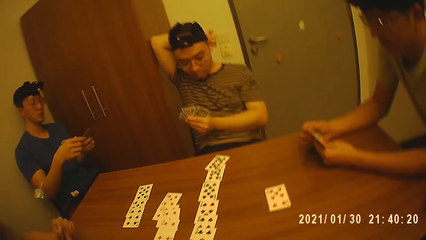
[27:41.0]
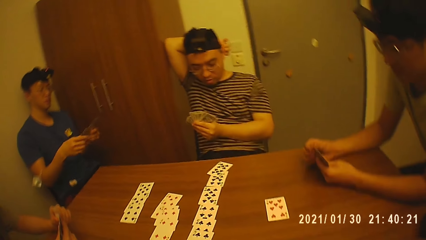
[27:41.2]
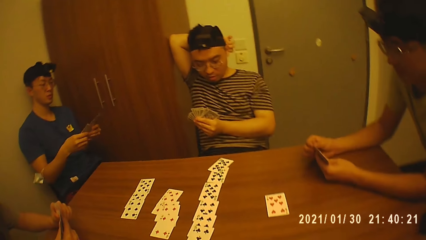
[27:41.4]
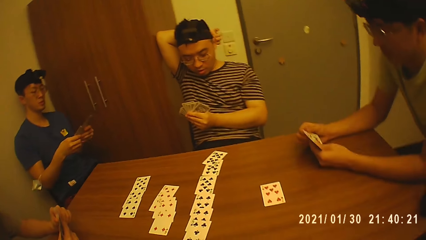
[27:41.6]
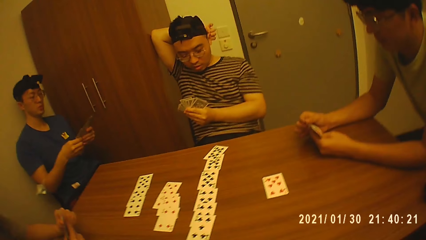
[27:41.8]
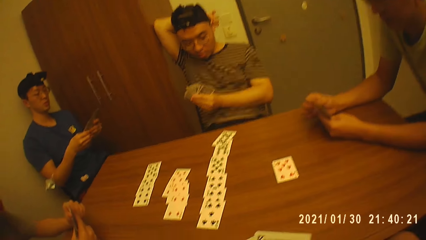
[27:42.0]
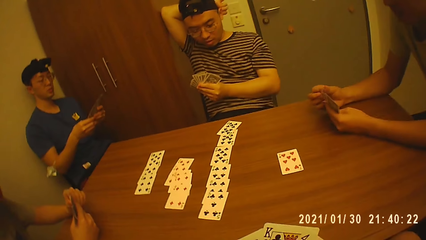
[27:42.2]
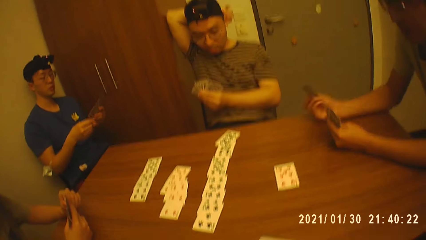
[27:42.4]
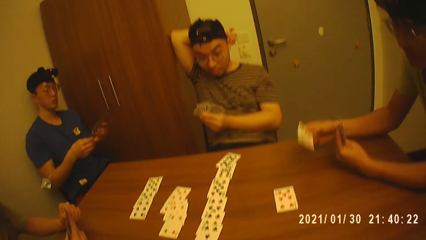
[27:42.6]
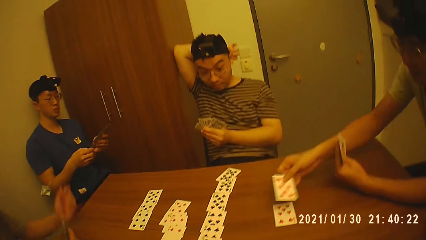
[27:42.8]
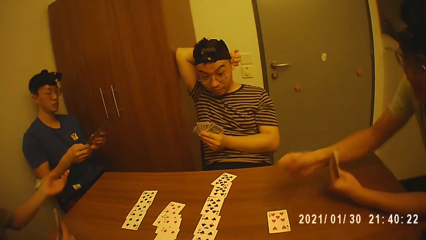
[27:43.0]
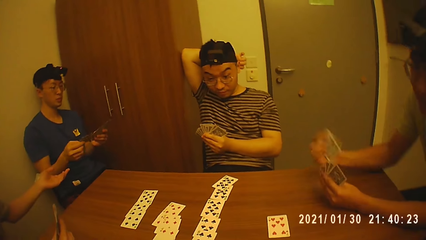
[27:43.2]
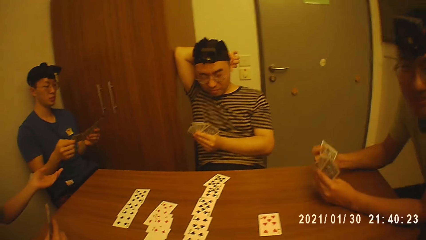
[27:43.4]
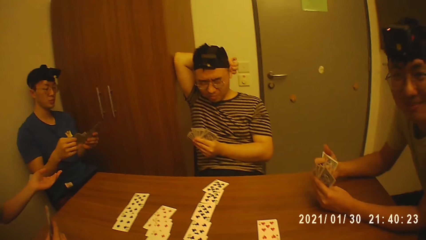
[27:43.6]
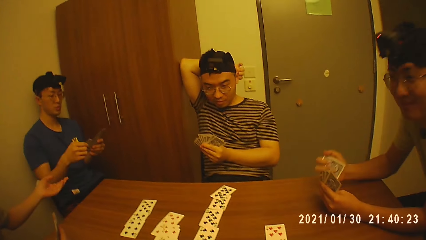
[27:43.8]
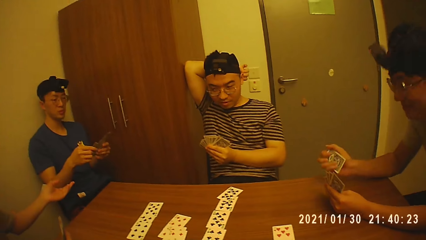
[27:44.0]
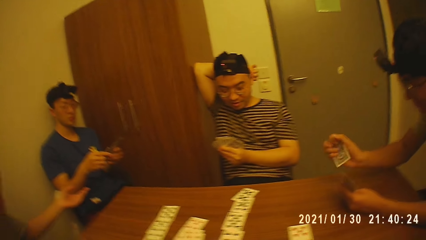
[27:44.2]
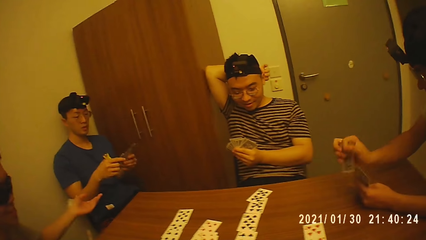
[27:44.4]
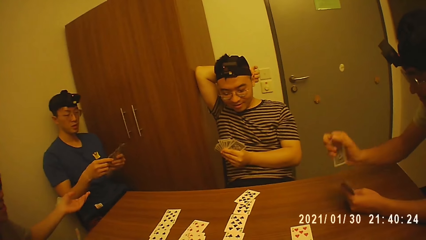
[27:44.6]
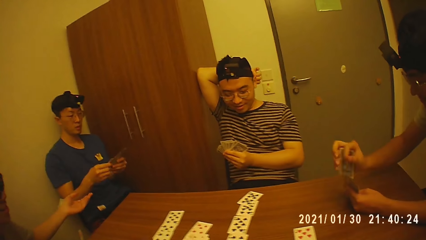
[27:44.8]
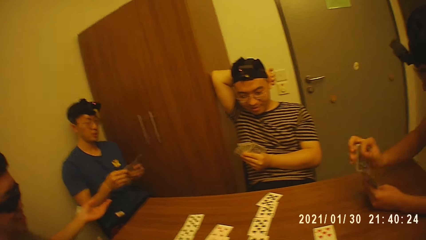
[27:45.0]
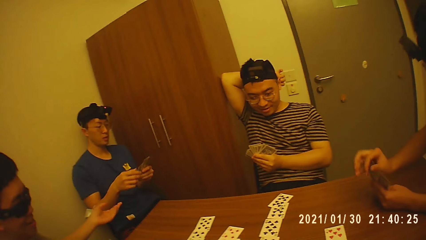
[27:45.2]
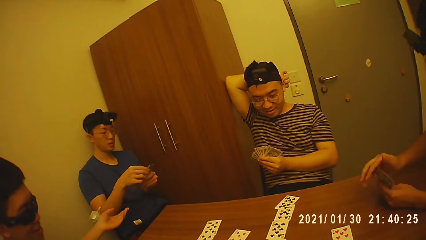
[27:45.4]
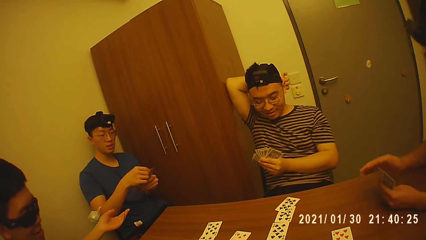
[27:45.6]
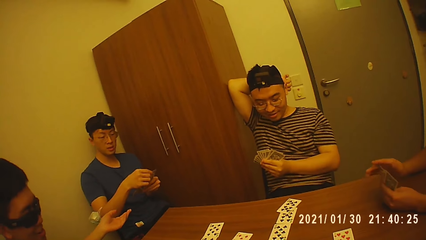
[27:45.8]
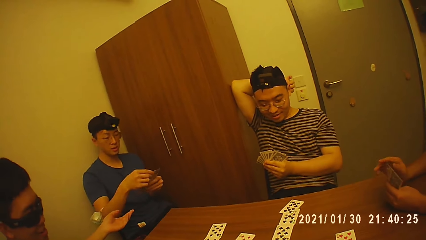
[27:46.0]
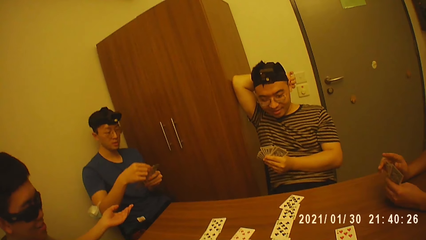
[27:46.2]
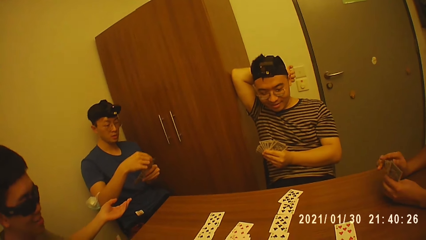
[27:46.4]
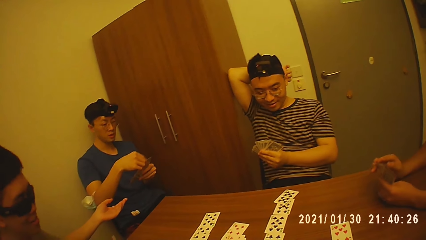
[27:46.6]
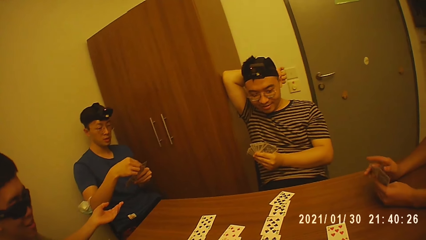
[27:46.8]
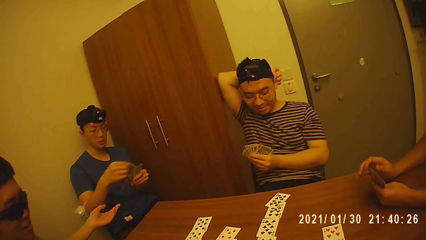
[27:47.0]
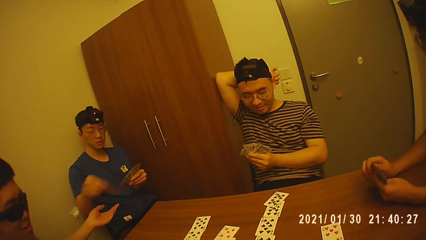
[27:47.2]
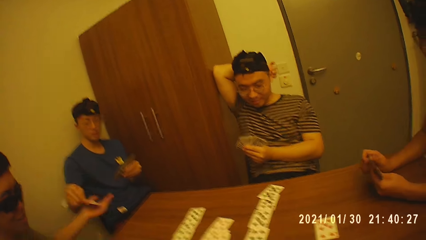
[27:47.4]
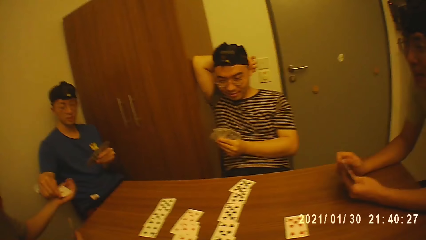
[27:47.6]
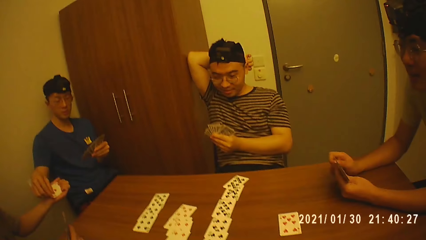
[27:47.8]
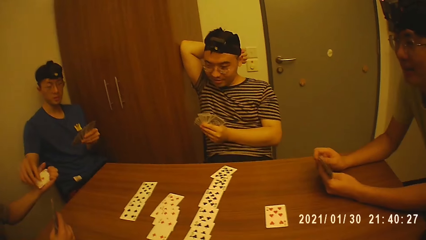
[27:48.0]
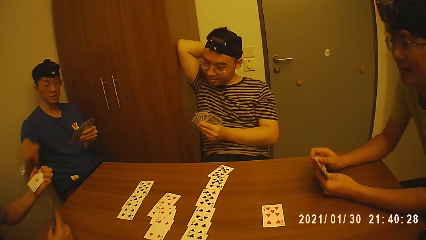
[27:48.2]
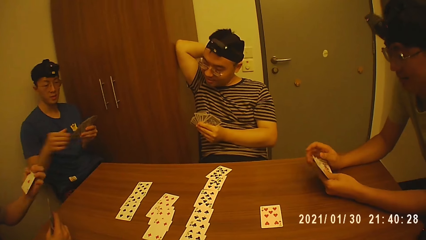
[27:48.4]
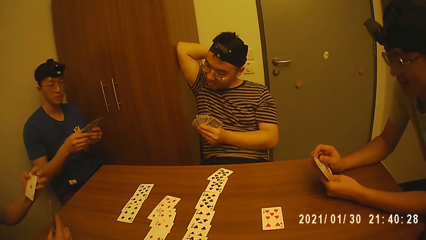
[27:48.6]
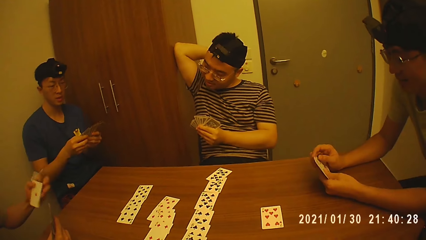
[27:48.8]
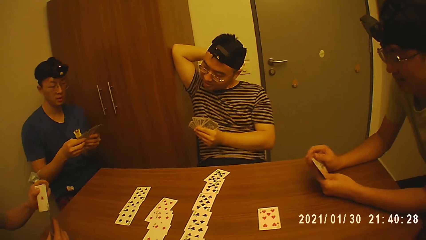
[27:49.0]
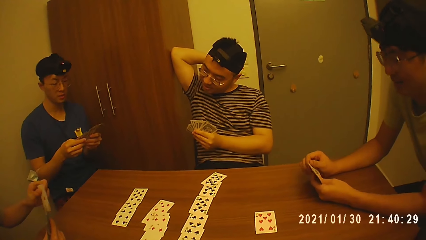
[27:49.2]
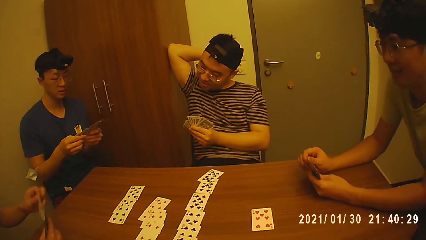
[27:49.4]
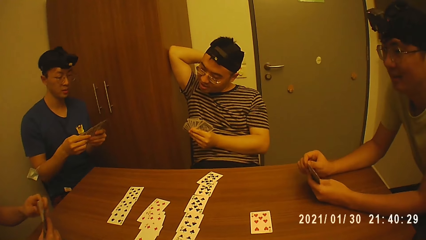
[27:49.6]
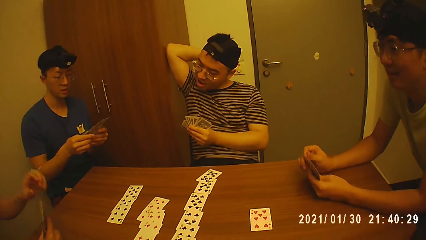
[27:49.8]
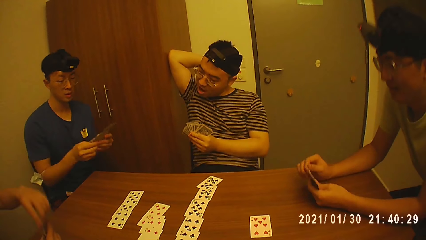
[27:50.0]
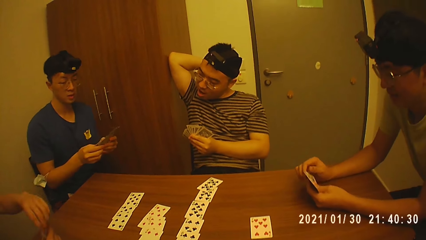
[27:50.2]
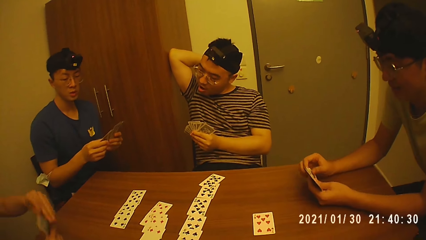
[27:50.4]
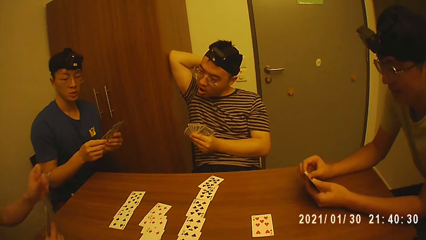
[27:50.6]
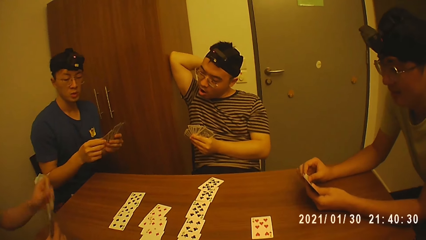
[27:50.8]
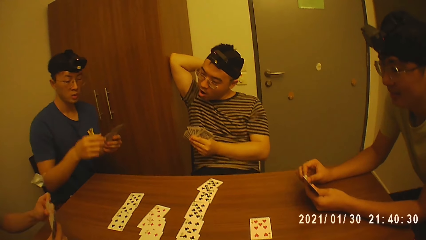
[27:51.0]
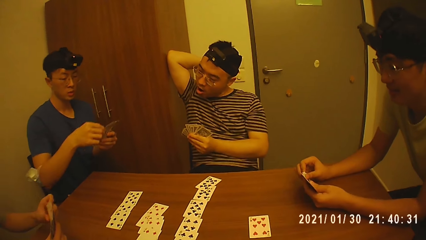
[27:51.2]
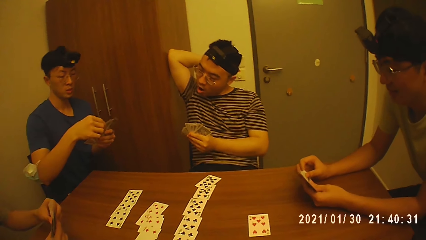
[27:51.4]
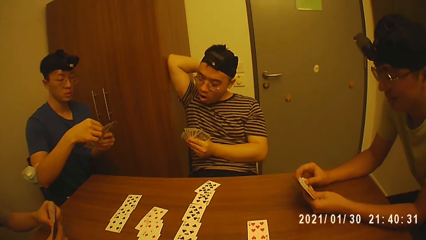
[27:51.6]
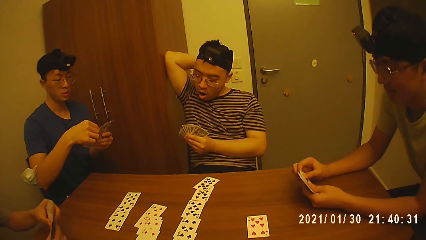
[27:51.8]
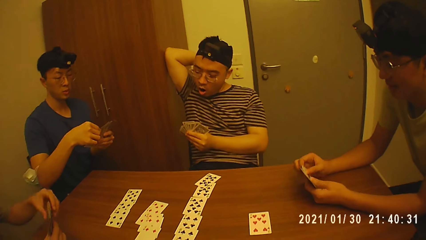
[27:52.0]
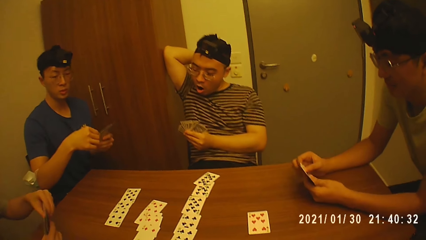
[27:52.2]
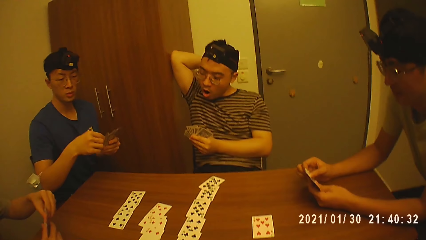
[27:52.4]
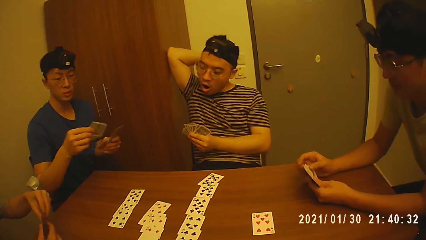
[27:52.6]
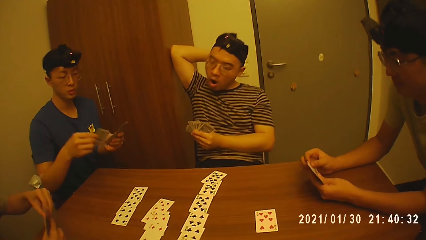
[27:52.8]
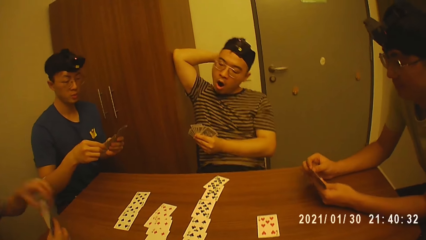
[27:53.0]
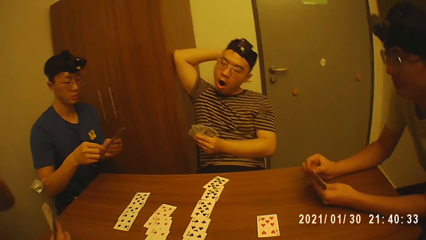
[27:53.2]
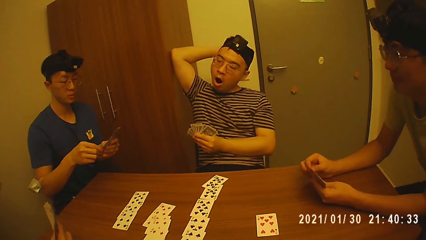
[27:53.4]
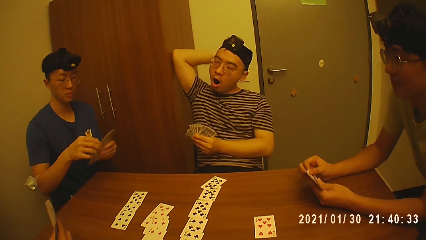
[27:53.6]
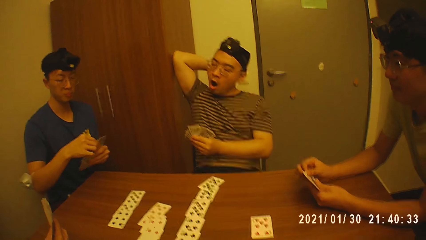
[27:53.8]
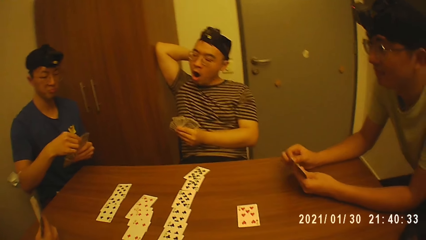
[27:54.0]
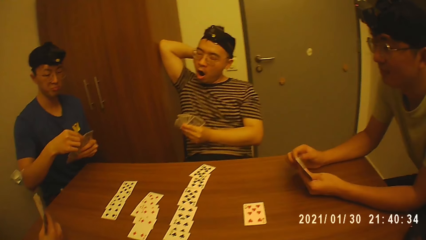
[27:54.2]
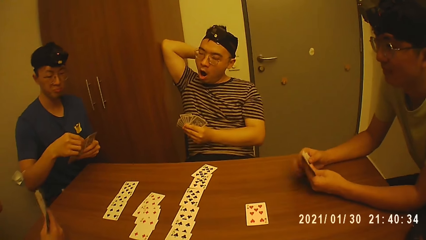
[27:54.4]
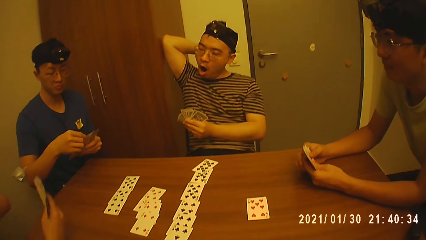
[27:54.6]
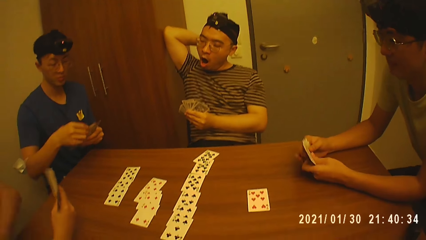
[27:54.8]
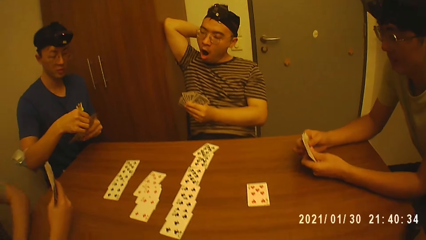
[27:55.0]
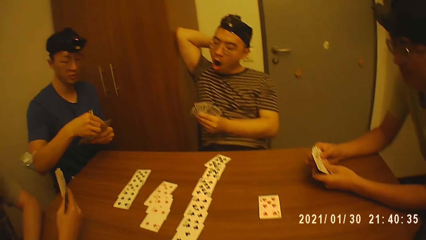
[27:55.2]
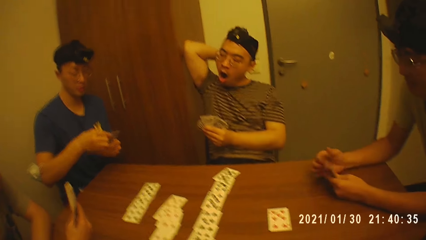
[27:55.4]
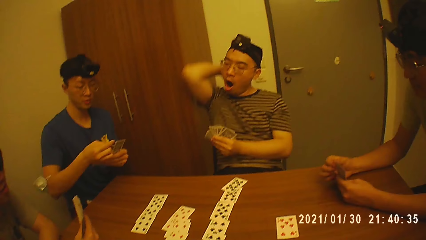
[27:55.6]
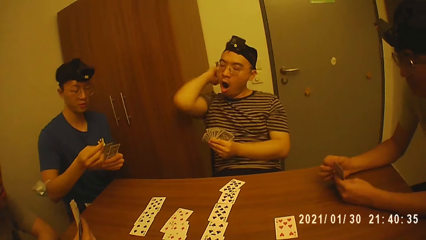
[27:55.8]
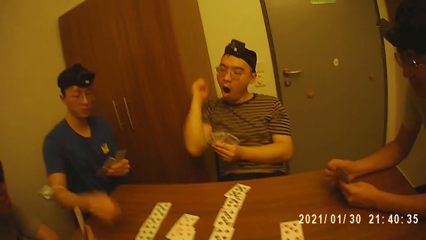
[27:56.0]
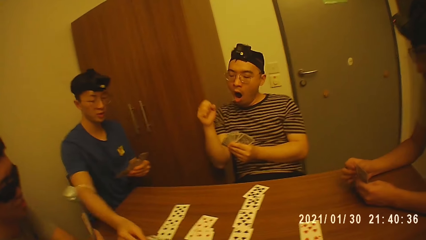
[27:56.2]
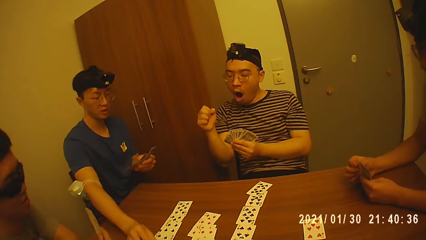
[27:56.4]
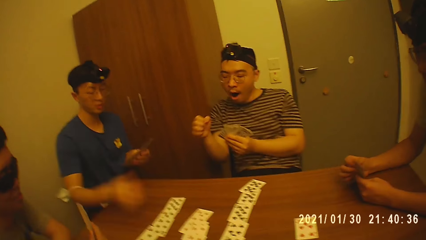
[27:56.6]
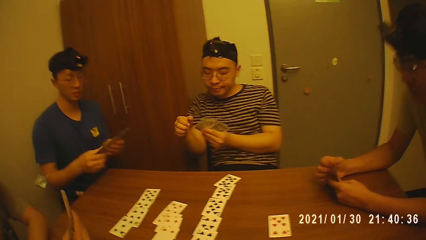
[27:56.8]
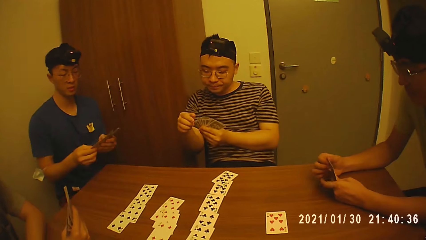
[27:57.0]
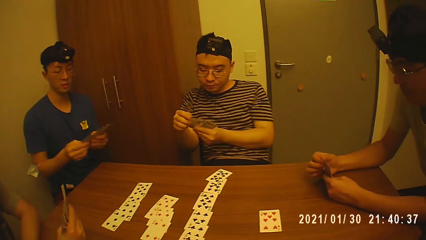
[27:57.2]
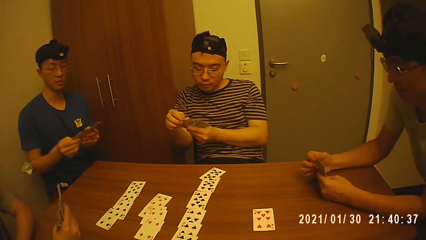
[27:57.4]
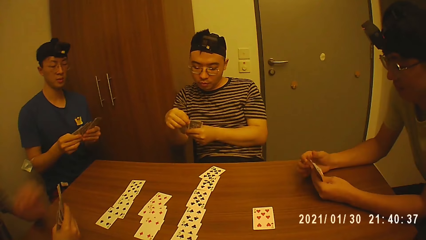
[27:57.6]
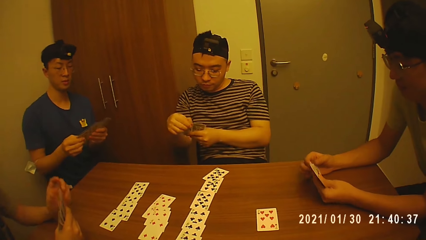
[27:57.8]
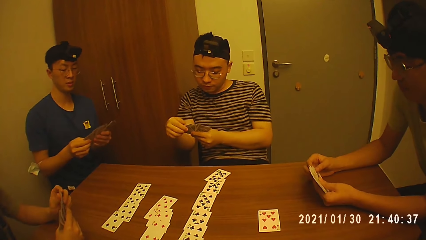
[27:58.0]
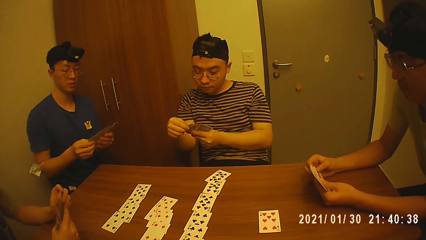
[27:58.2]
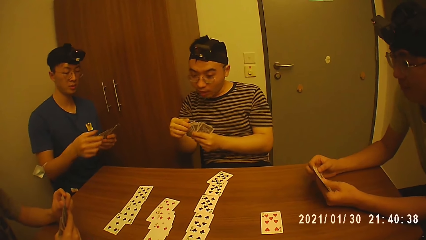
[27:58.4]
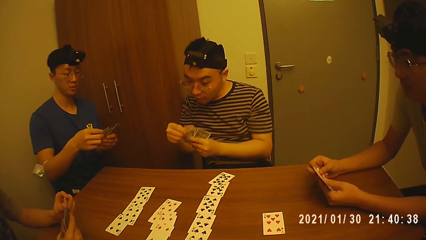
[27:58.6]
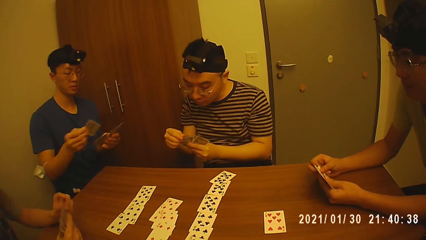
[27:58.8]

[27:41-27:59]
A man picks a card from his hand. He puts a card to the other hand. Another man gives a card to a third man. The third man picks up a card with a hand and adjusts his card. The third man puts a hand on the table. The second man plays a card on the table.
